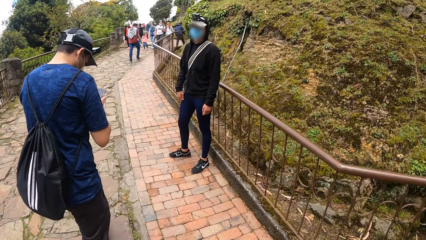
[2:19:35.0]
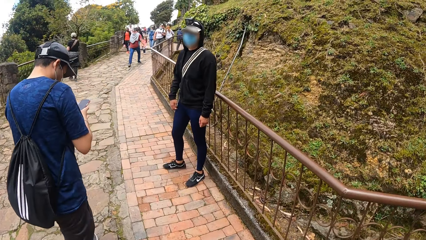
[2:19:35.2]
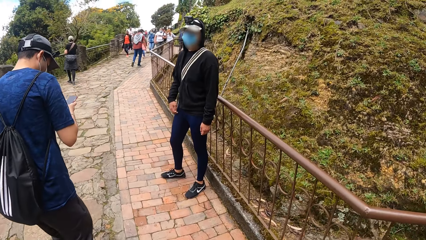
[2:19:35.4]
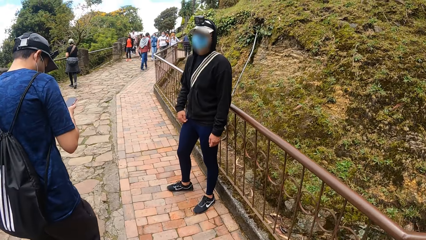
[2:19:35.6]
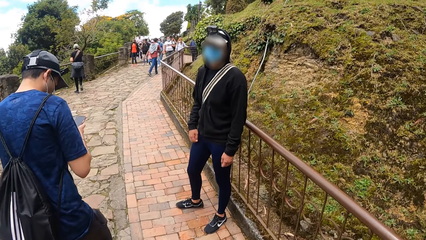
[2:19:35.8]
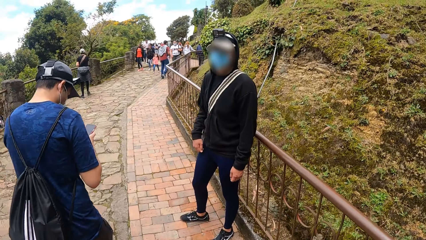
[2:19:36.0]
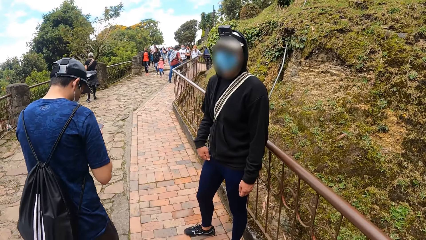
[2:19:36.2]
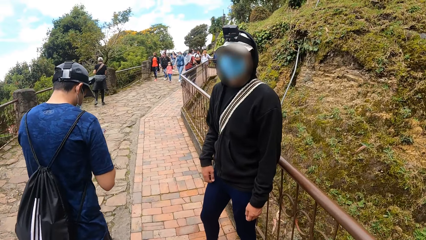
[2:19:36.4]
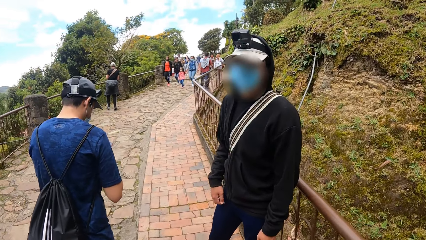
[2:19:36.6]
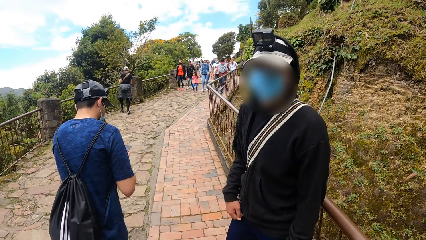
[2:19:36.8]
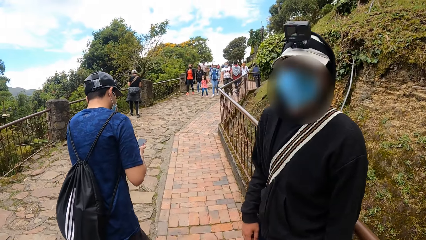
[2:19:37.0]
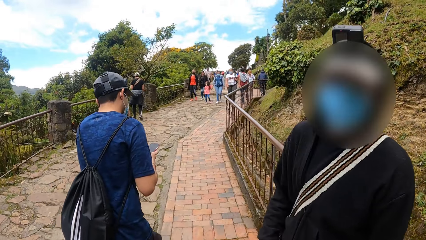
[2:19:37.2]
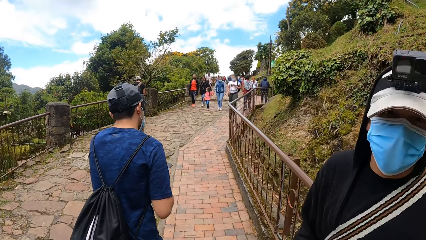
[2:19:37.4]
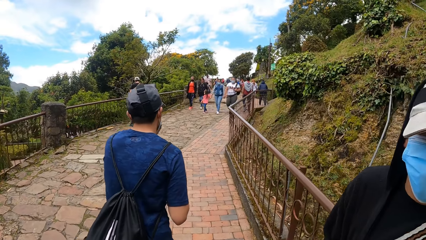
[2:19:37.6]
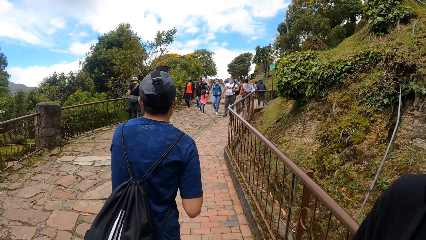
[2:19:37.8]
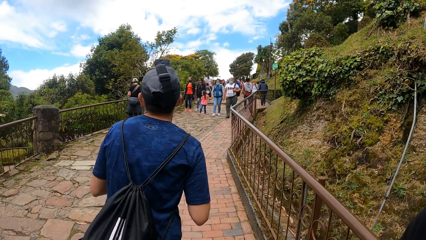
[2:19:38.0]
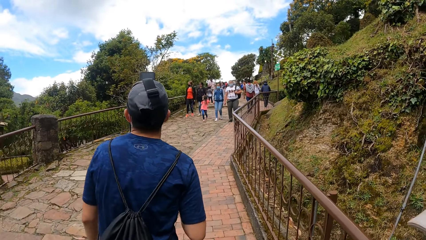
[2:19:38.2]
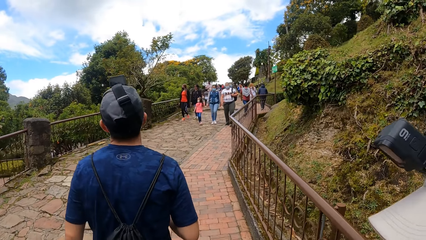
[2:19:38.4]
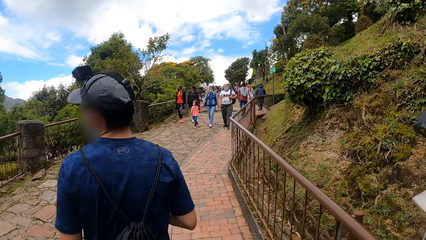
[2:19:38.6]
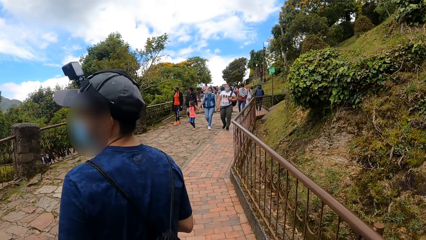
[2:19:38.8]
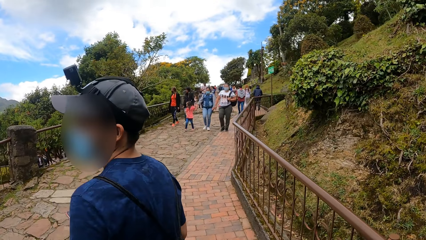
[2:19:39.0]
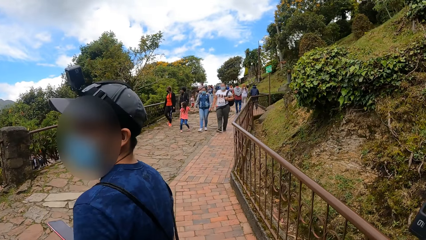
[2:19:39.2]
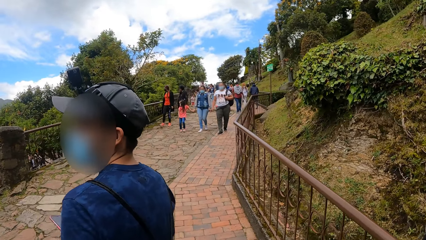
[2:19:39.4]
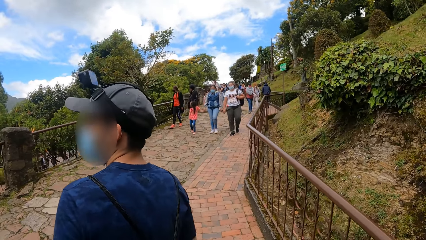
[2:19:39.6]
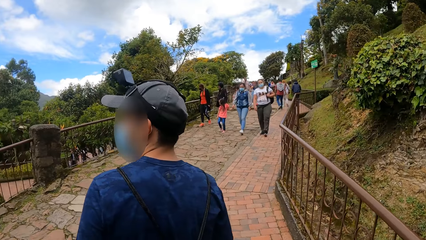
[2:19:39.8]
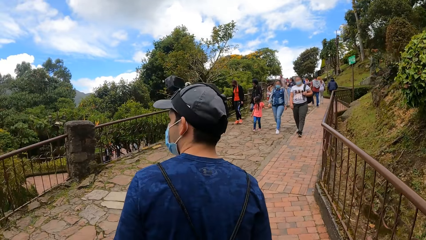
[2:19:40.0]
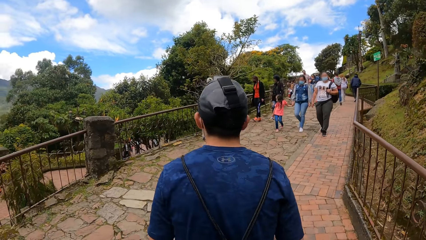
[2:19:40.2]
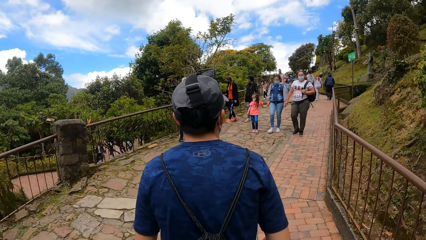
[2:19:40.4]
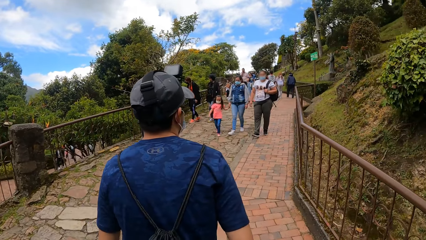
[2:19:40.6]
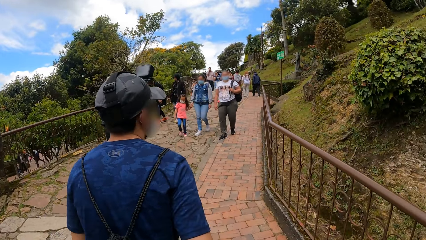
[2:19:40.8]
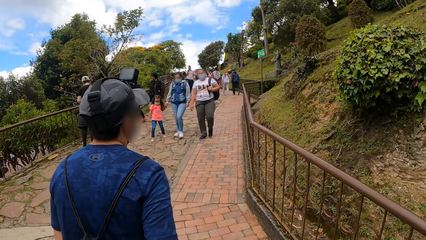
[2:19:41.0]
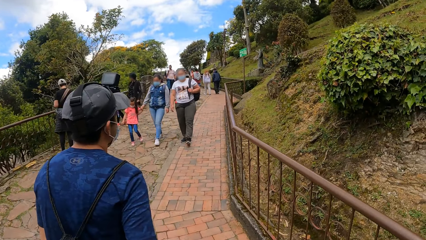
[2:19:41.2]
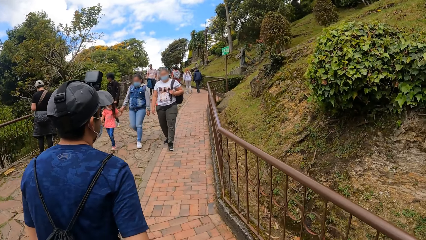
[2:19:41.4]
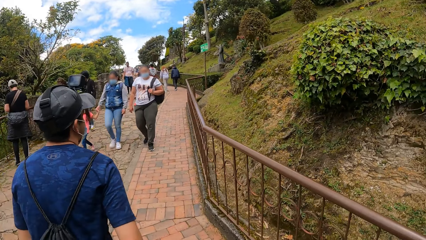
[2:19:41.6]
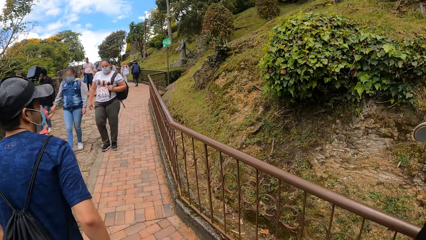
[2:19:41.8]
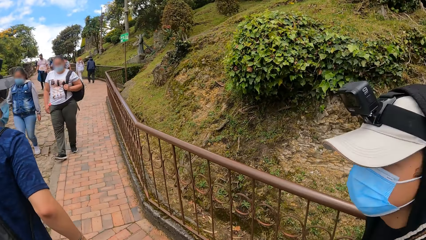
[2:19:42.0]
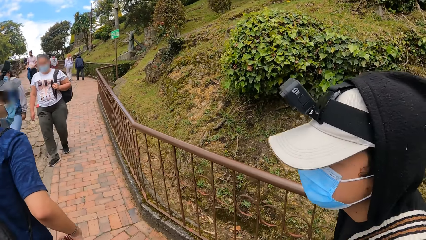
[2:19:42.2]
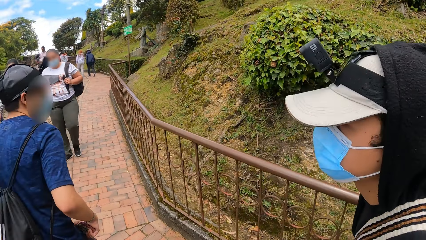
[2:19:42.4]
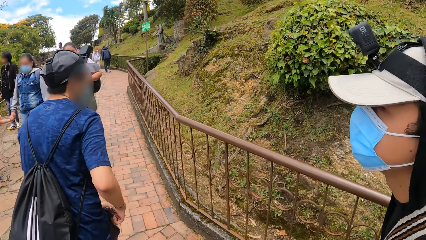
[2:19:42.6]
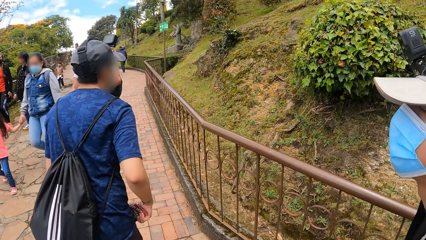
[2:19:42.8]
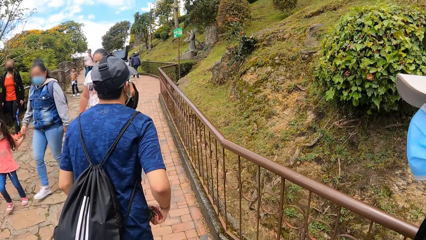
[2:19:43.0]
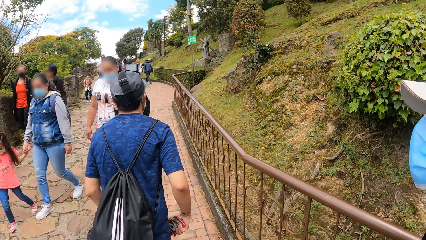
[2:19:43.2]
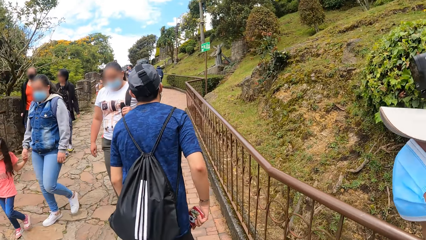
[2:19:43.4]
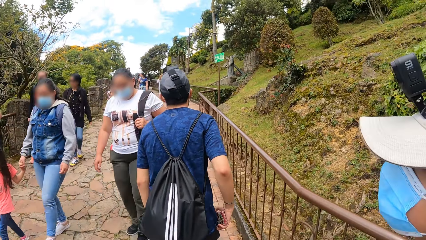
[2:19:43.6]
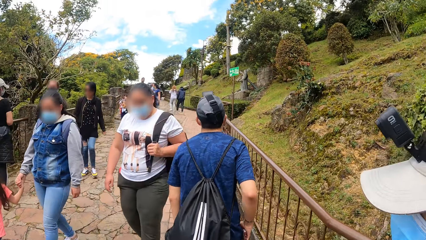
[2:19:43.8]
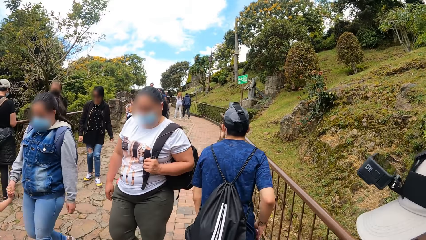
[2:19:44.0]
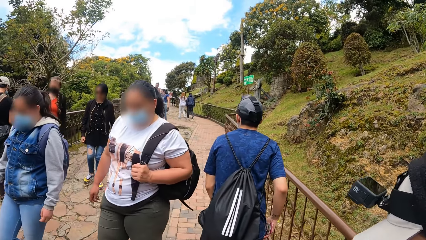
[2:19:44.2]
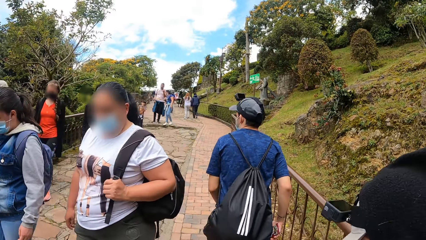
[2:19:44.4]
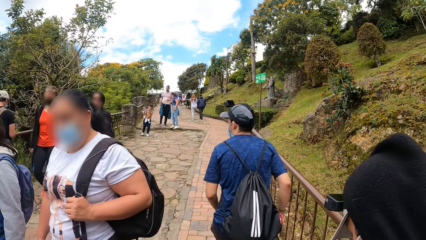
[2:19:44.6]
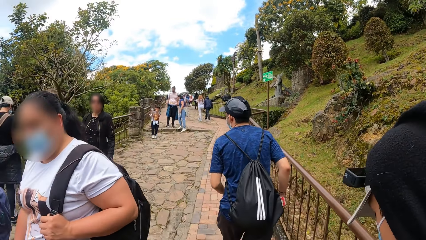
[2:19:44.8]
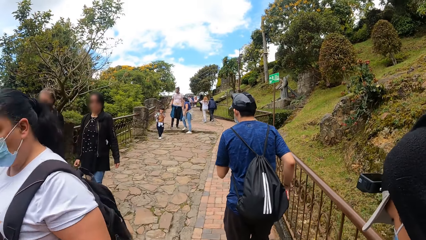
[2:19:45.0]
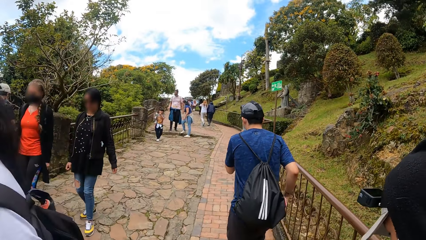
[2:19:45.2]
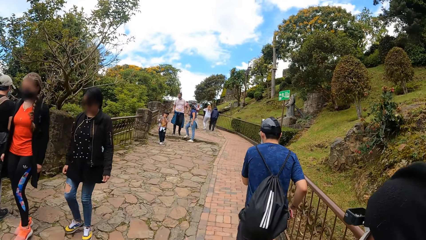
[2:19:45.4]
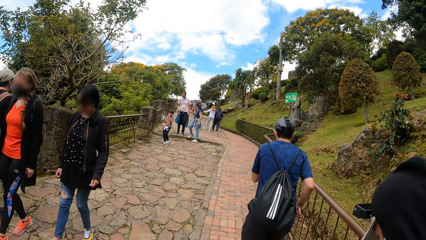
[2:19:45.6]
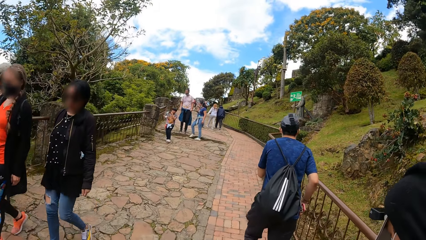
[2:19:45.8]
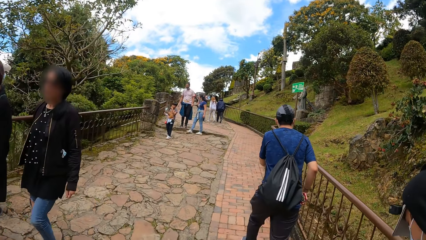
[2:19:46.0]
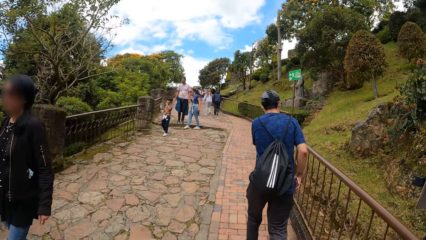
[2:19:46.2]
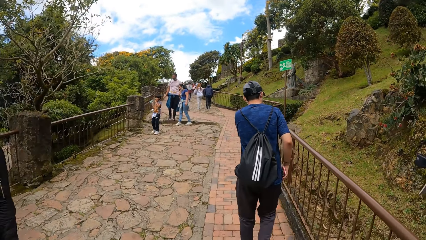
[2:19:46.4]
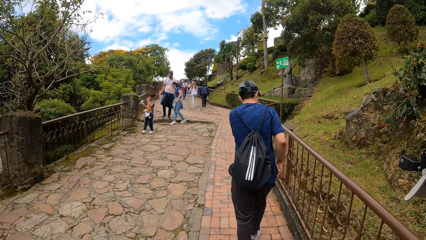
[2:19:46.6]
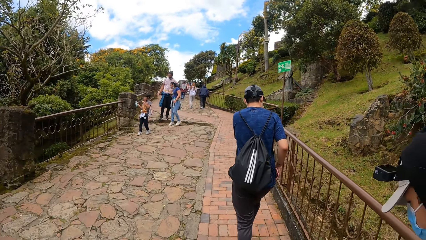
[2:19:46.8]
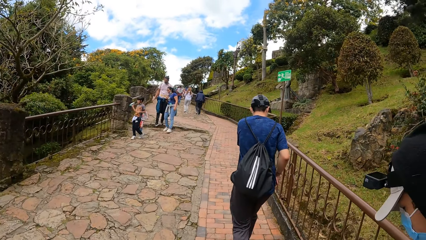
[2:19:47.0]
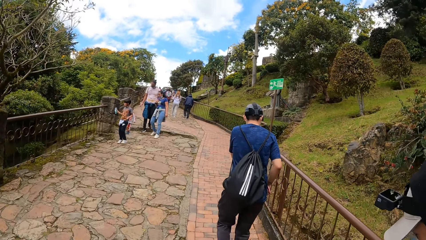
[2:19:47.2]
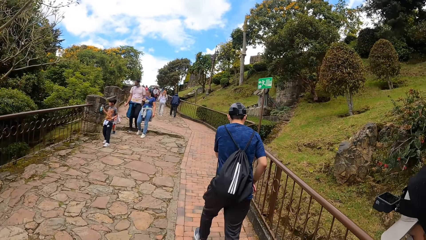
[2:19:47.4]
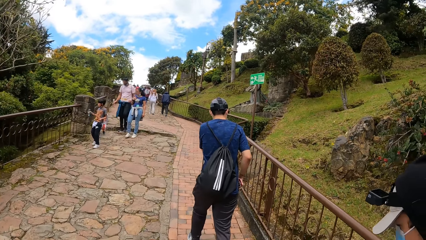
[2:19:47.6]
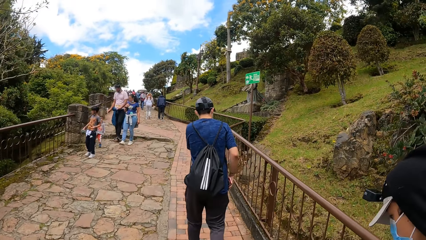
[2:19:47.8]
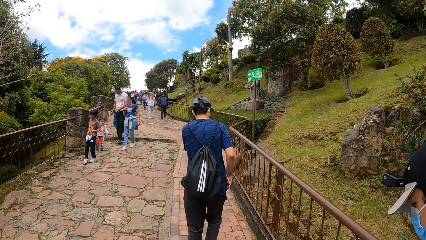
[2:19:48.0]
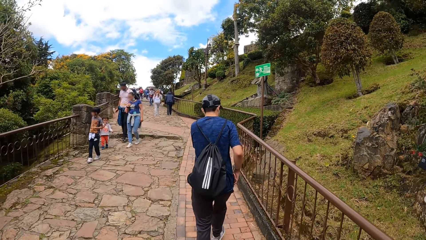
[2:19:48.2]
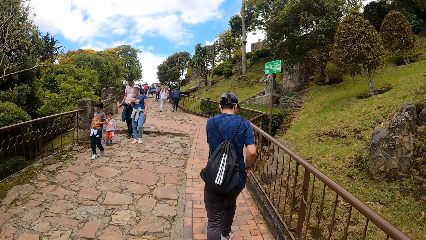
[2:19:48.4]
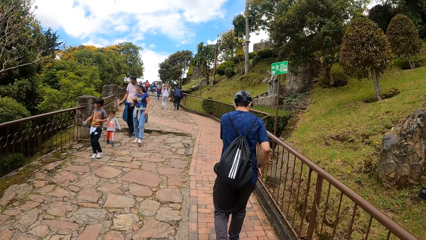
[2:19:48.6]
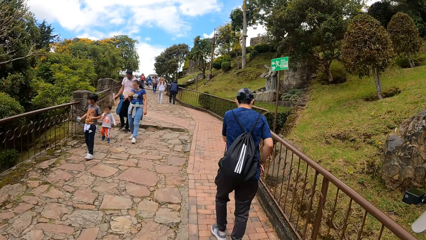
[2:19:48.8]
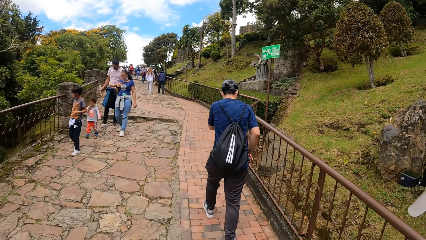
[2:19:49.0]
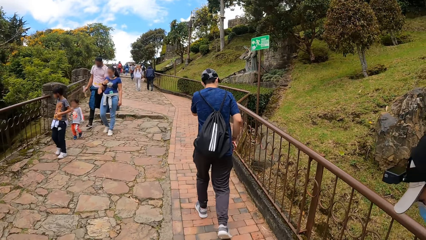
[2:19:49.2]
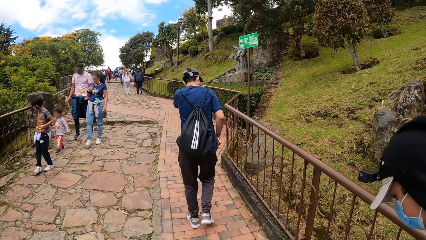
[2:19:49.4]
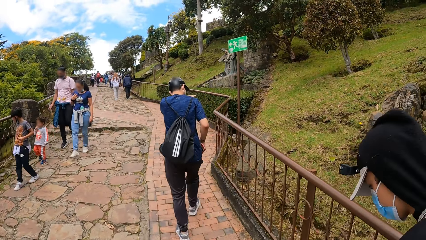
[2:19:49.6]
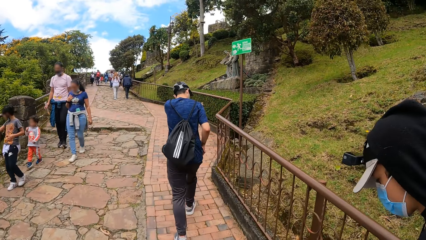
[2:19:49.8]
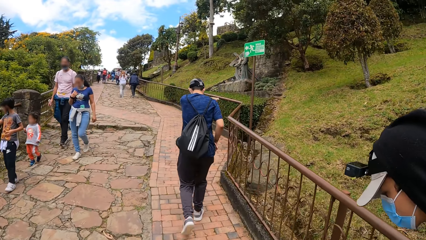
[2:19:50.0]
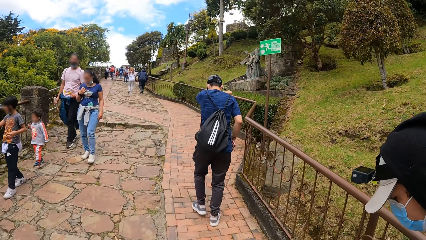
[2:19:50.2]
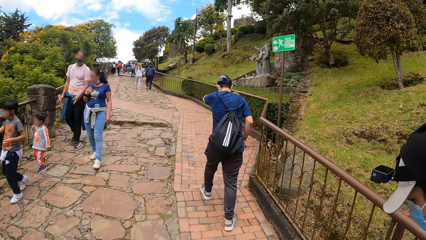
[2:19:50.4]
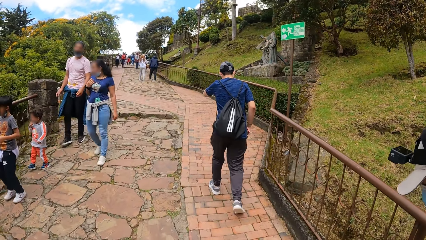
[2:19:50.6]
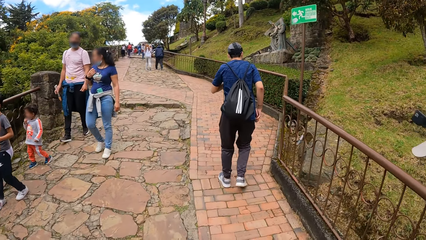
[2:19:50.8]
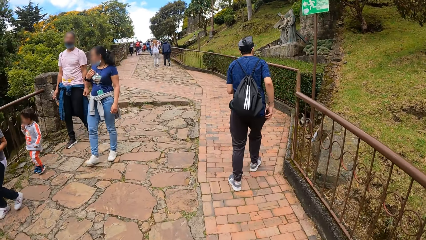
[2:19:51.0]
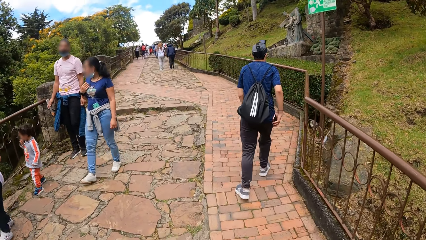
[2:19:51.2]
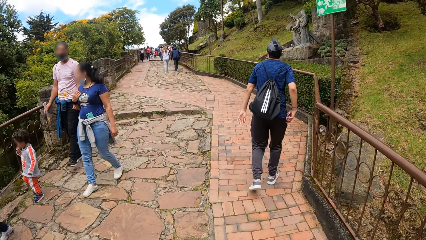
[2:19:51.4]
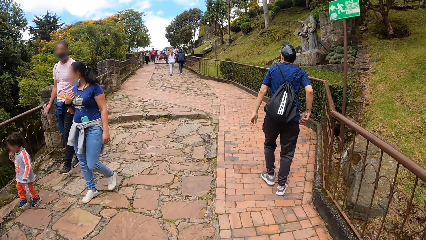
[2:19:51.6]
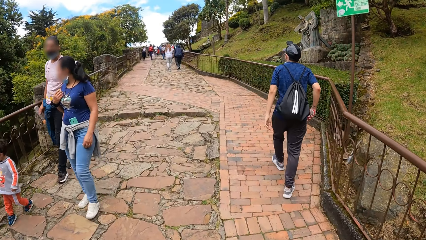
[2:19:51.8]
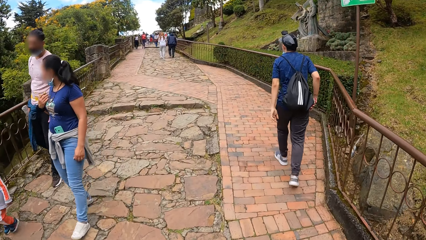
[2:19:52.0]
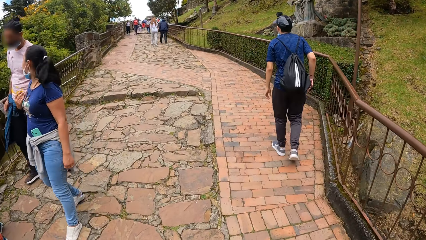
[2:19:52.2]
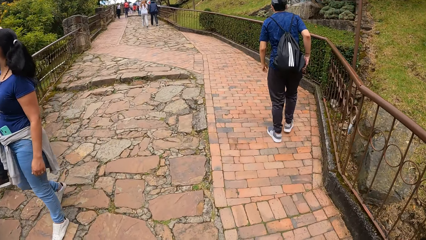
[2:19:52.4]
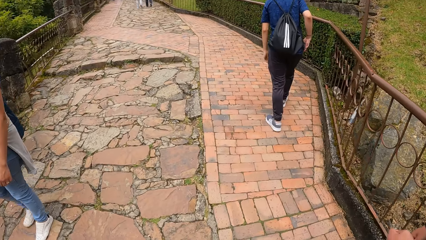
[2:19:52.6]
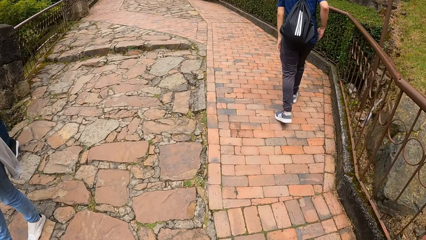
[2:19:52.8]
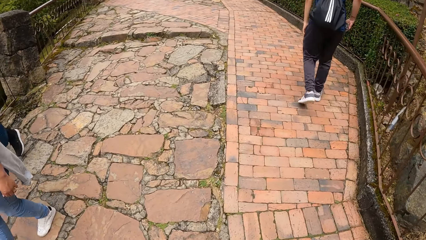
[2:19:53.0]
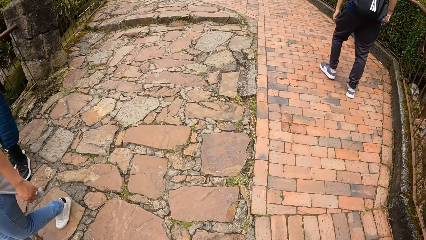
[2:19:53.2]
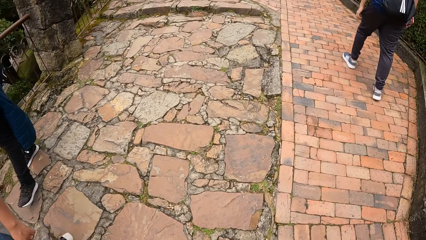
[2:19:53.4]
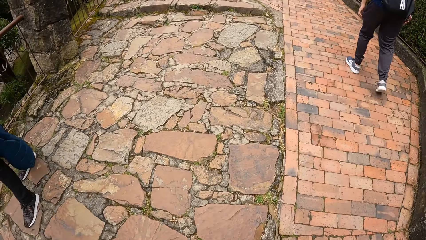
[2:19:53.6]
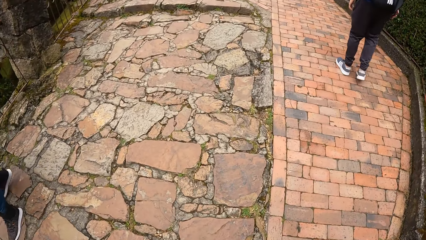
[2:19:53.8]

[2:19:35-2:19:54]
A man touches his face with his left hand. The man looks at the camera wearer. The man puts the pocket in his pocket with his right hand.
